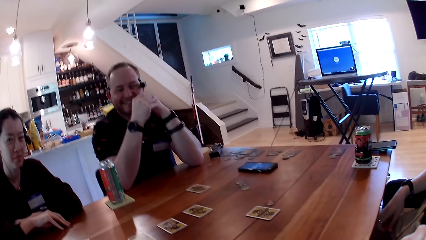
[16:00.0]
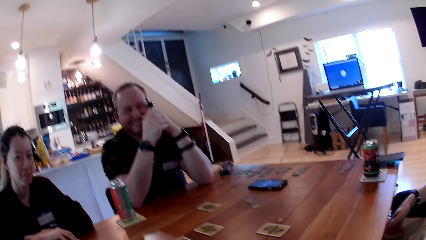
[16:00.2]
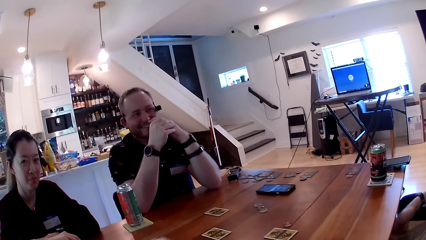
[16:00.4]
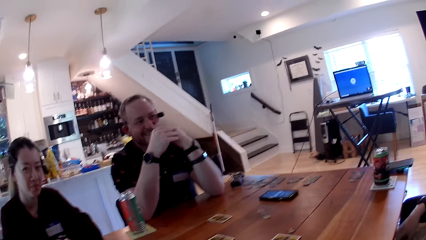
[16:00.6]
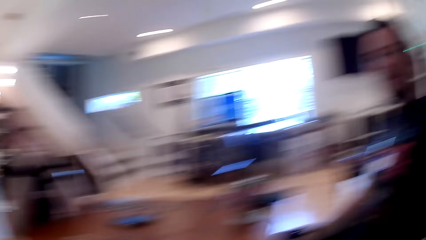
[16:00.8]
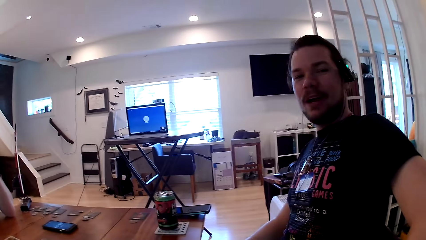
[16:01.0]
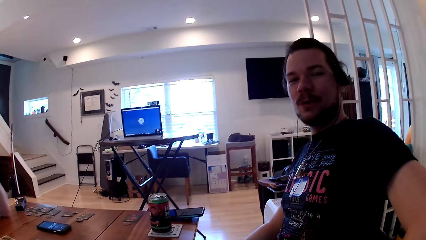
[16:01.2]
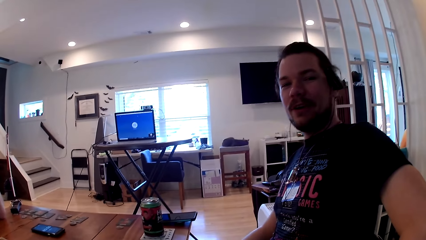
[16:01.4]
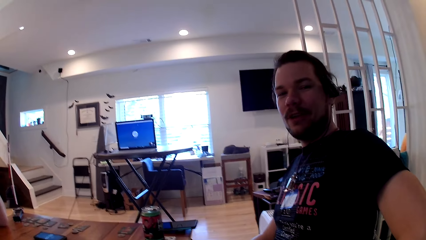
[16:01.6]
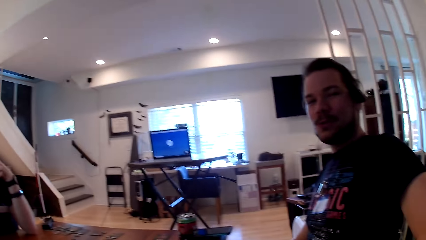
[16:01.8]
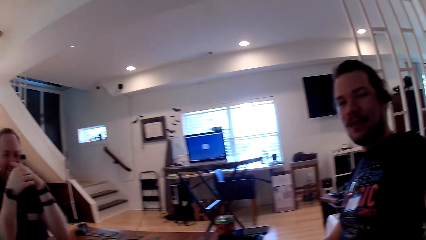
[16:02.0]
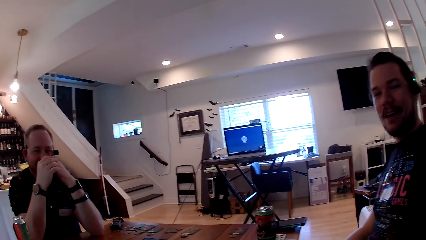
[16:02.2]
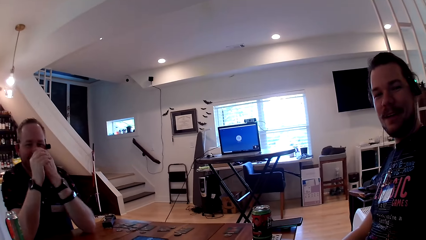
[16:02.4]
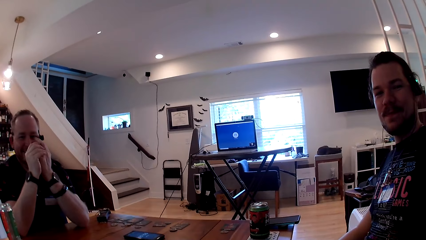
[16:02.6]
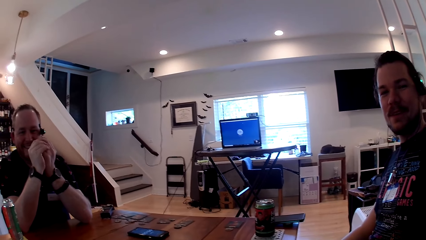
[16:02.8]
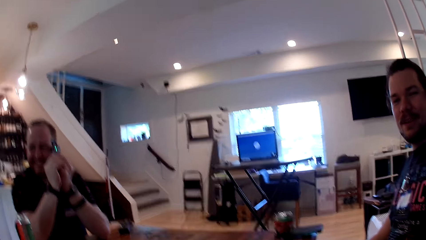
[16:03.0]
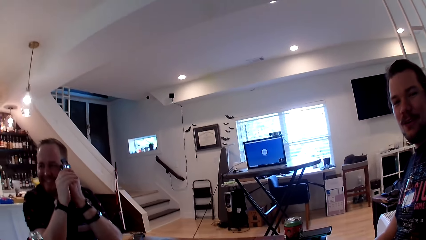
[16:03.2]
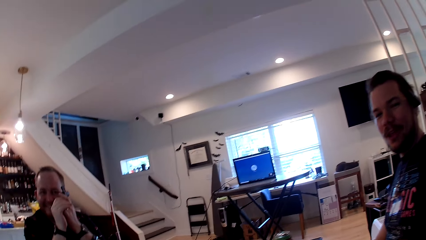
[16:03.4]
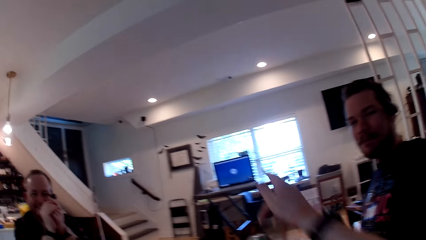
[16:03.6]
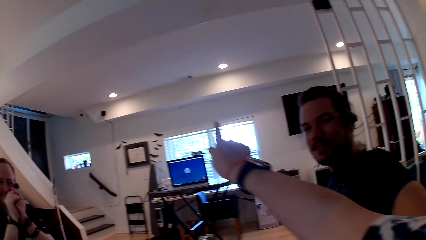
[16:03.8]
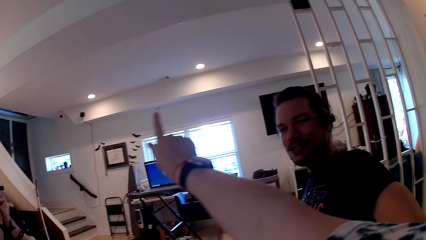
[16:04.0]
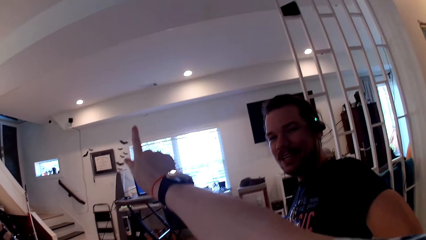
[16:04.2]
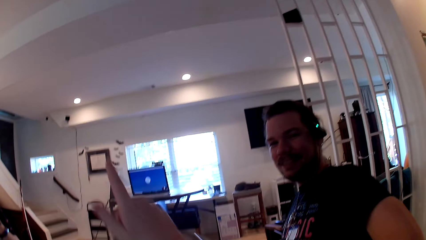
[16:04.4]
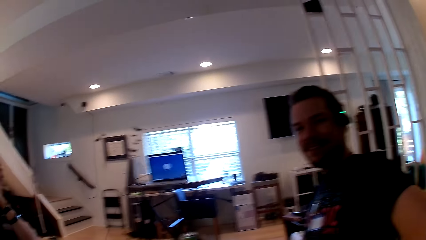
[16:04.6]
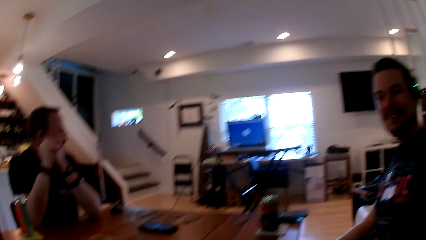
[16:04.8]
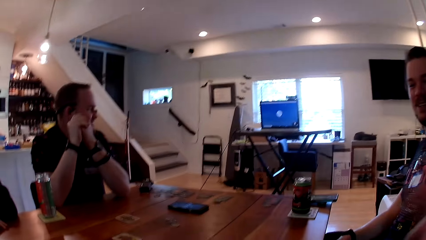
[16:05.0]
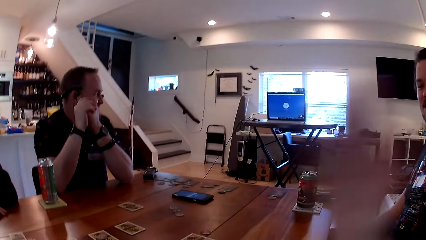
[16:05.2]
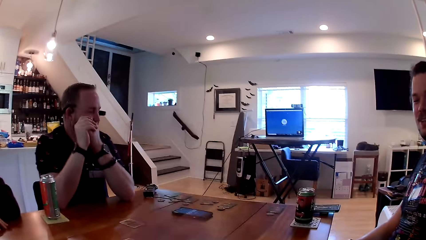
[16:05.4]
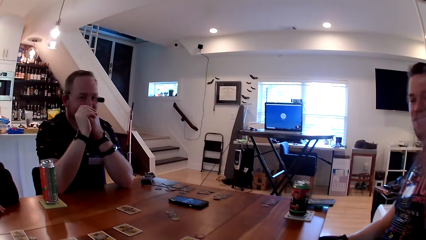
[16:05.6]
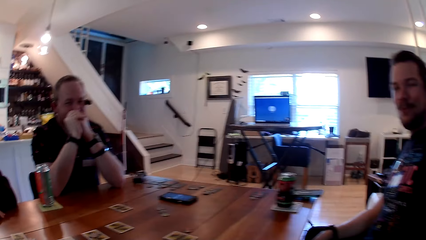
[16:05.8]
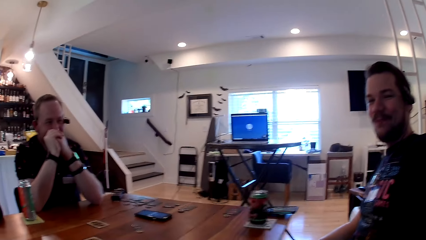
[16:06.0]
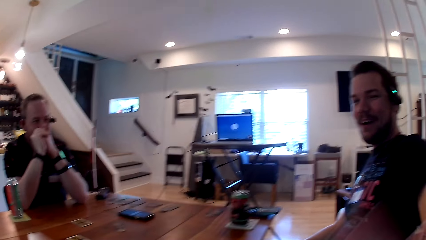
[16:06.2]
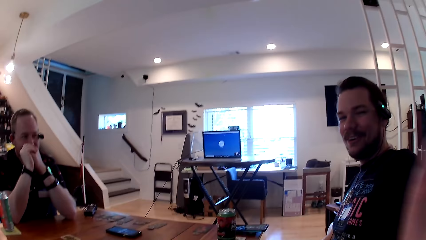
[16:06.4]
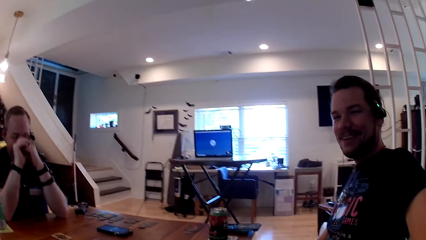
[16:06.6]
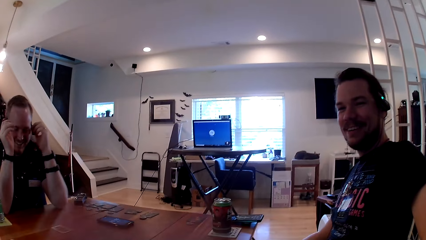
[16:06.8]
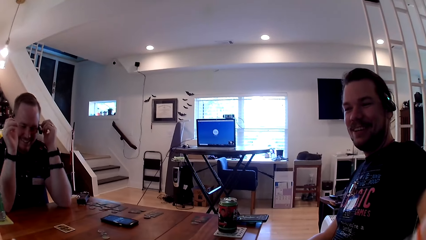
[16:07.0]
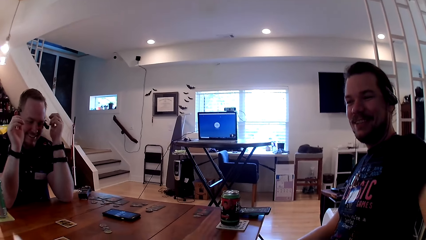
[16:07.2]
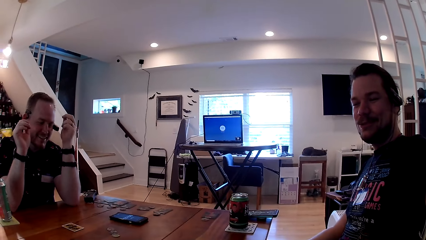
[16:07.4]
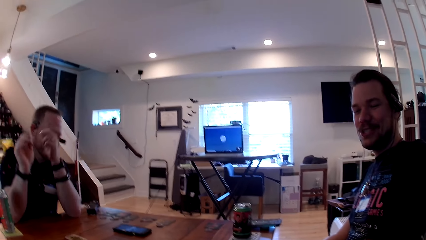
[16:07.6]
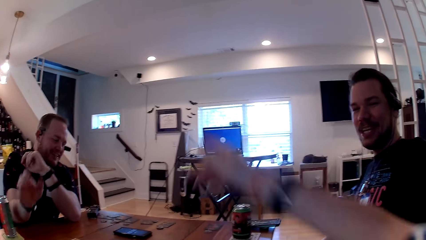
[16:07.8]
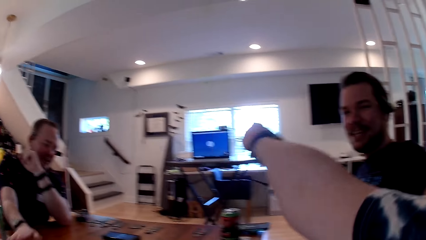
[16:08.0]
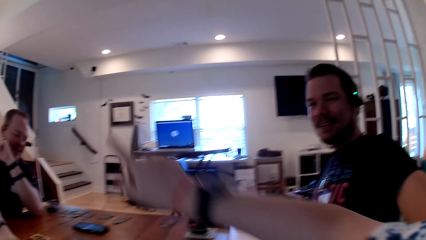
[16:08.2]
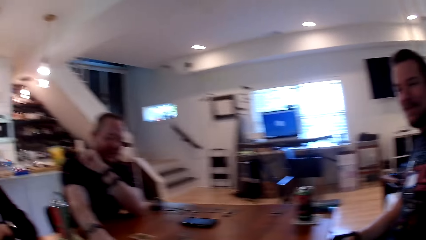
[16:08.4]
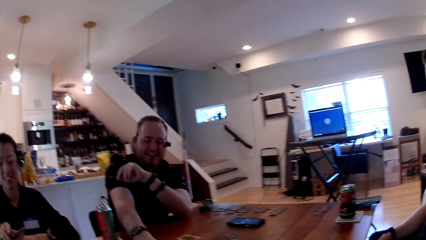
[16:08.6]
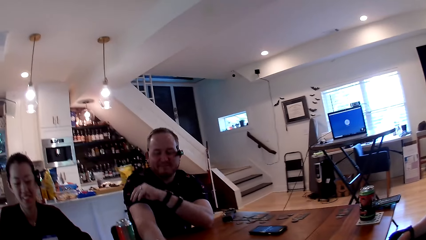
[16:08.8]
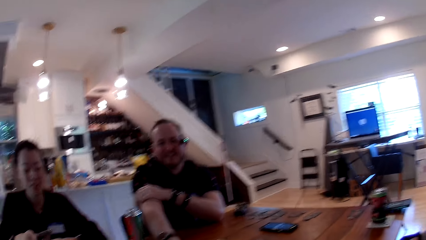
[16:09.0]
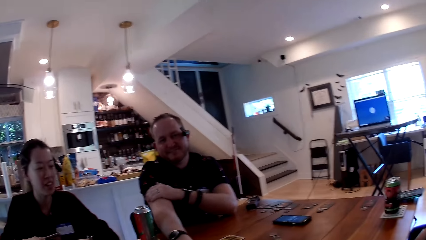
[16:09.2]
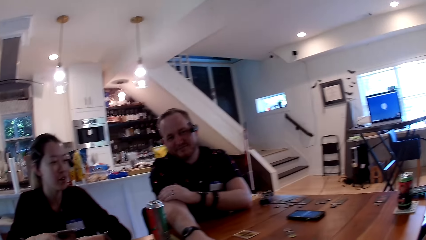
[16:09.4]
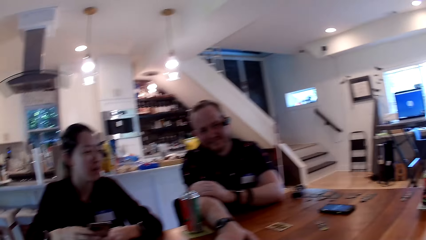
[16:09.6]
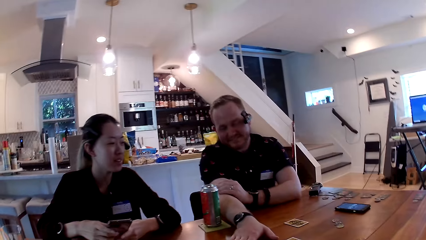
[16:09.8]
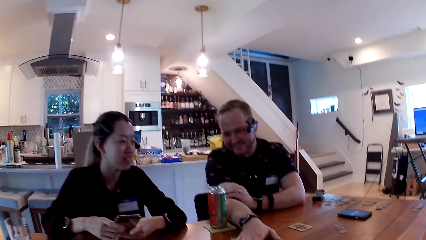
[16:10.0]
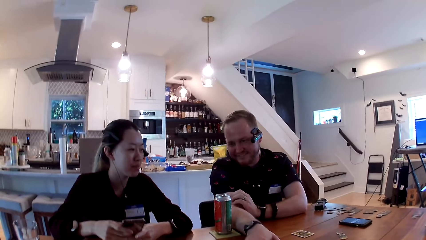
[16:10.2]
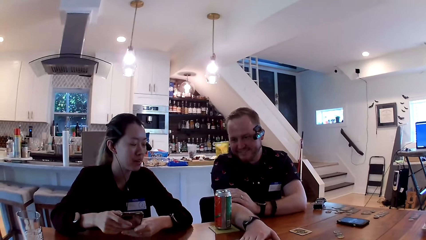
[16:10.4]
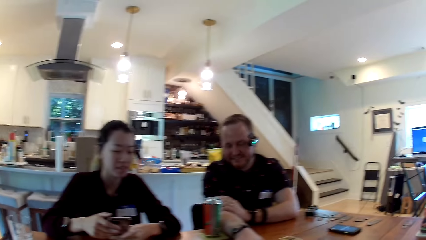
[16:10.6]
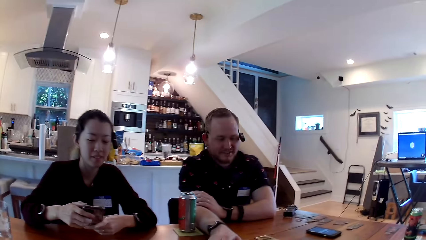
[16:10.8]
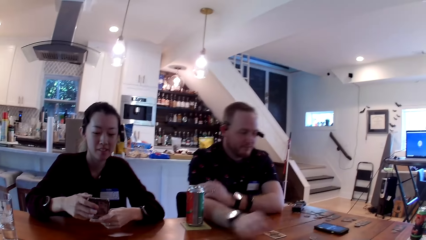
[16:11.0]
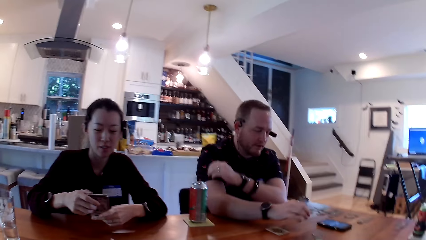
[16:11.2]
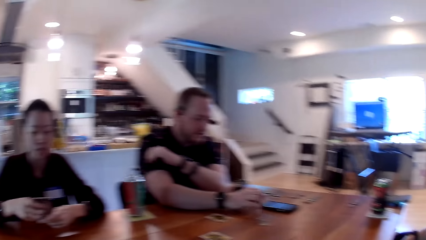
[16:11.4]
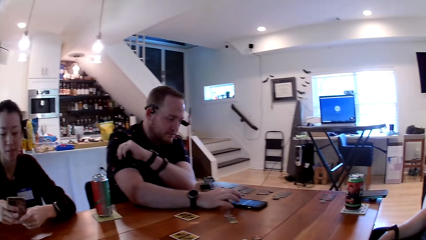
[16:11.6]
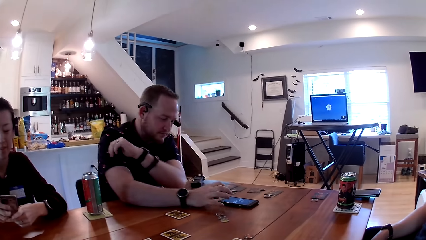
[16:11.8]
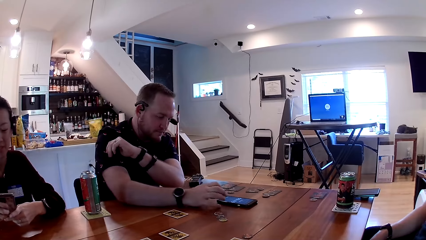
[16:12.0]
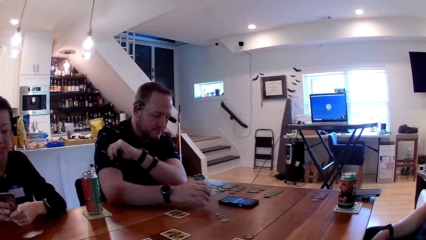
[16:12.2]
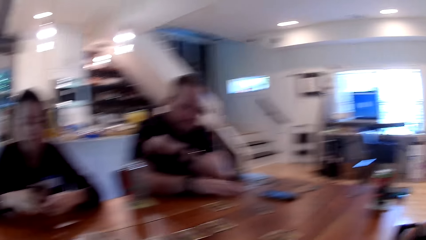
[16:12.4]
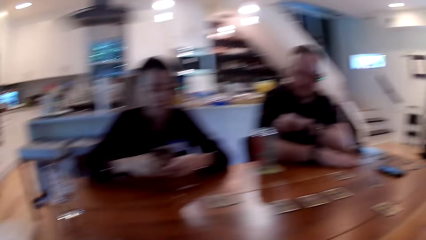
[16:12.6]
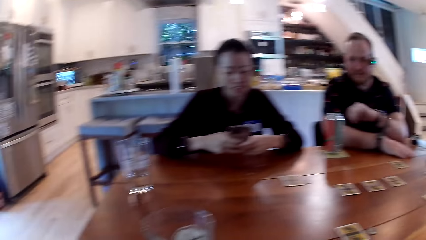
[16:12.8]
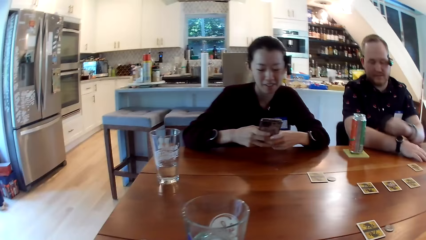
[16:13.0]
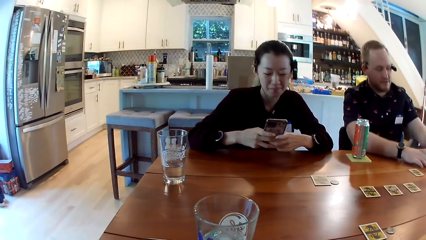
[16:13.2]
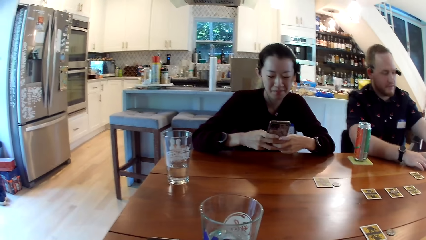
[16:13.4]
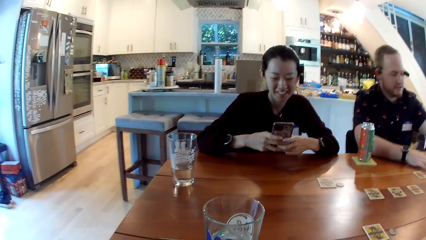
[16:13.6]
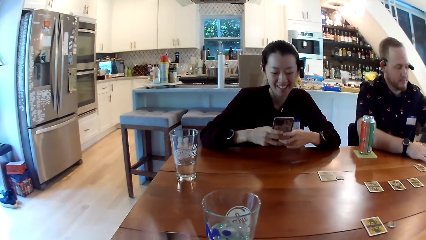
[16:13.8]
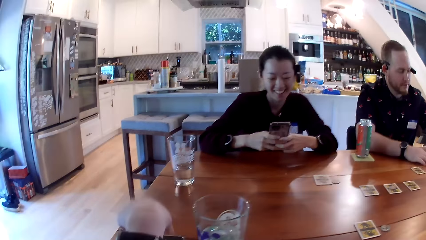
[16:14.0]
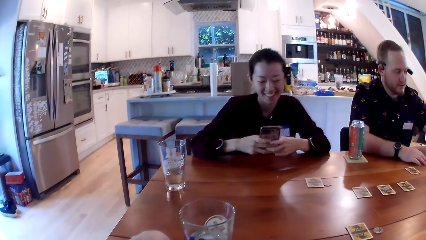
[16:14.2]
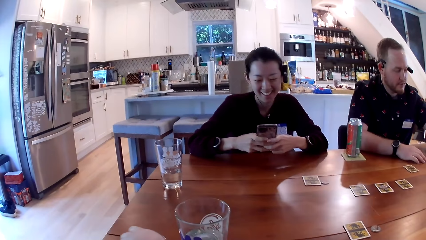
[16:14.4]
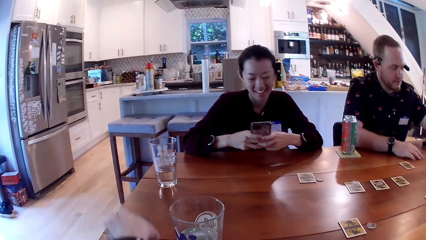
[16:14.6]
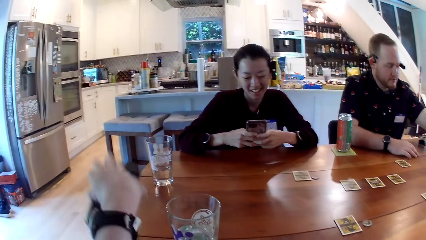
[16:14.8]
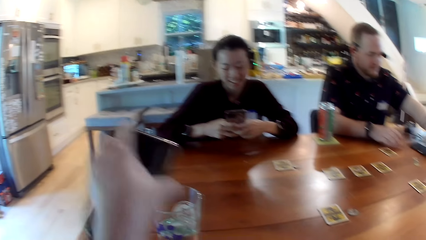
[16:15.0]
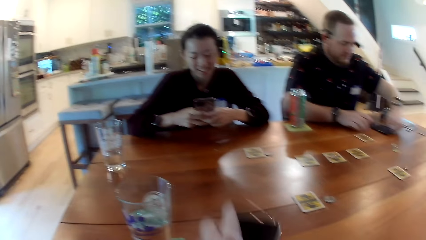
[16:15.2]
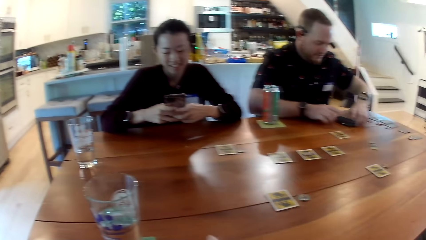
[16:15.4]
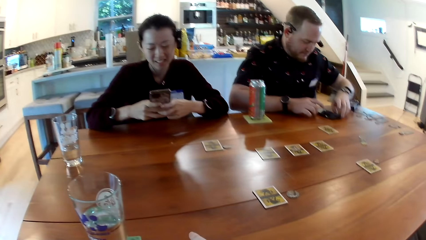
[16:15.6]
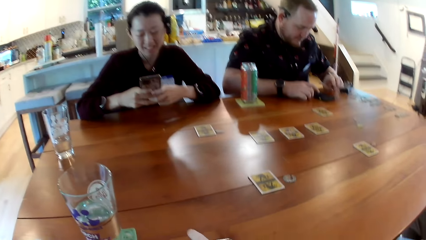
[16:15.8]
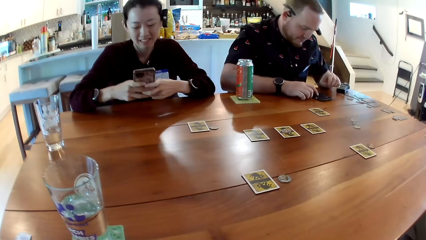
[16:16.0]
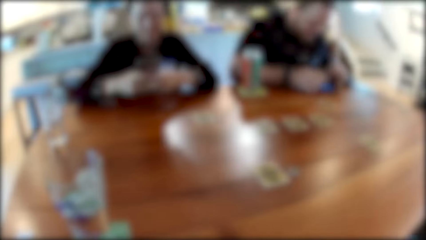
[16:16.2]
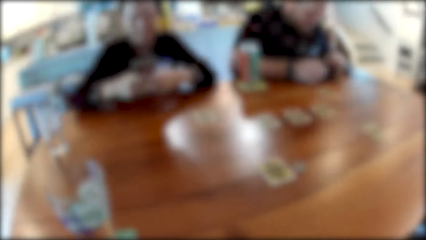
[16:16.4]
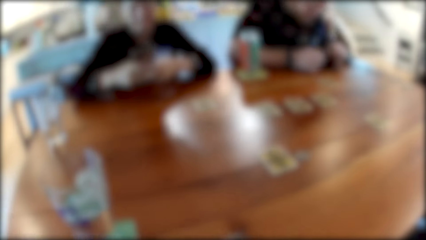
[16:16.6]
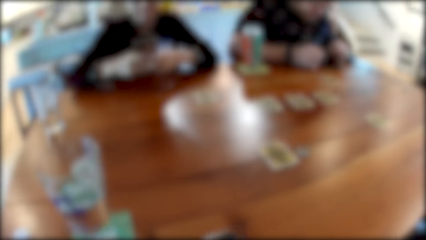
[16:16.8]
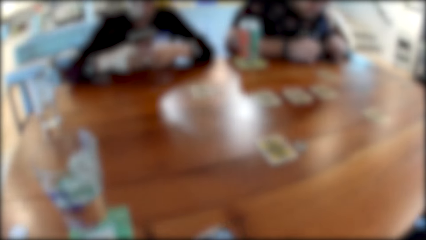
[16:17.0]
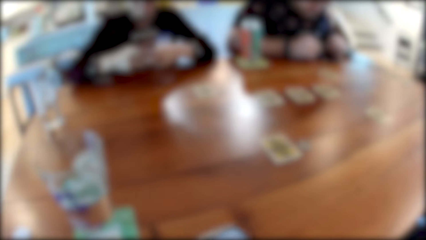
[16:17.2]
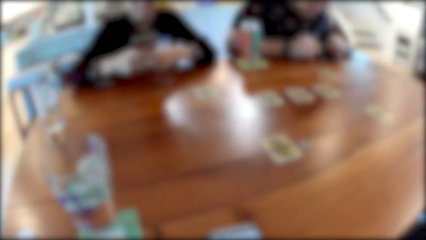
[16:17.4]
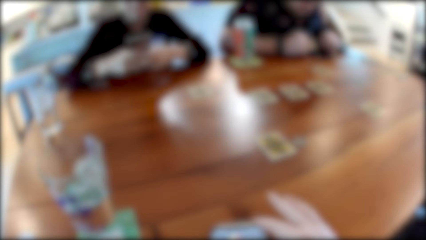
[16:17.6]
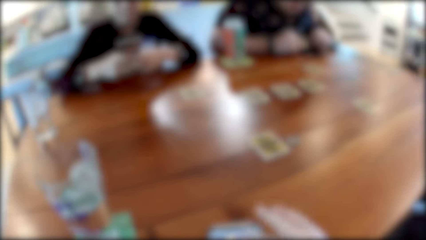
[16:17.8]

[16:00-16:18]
A man converses with a woman, another man and the camera wearer. The camera wearer interacts with the woman, the other man and the first man with her hands. She makes gestures with her hands. A third man speaks to the camera wearer. The second man places his right hand on the table. The woman operates a phone with both hands. The second man operates a phone on the table with his right hand. The camera wearer picks a phone from the table with her left hand. The second man pulls his phone on the table and uses his phone.
